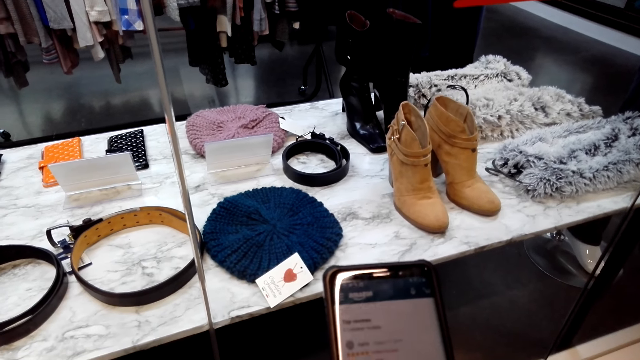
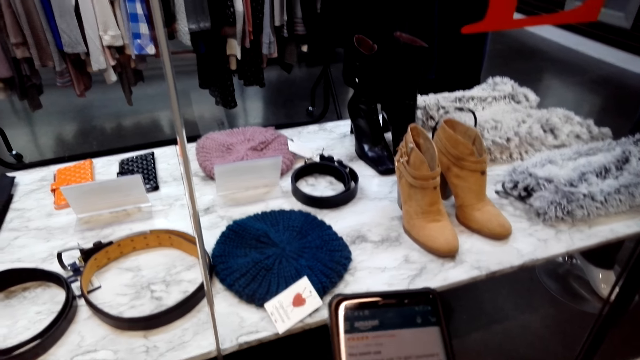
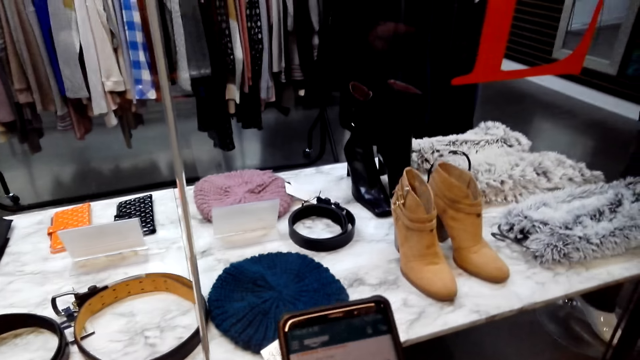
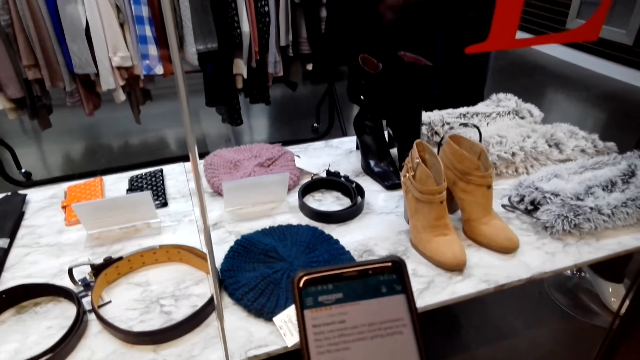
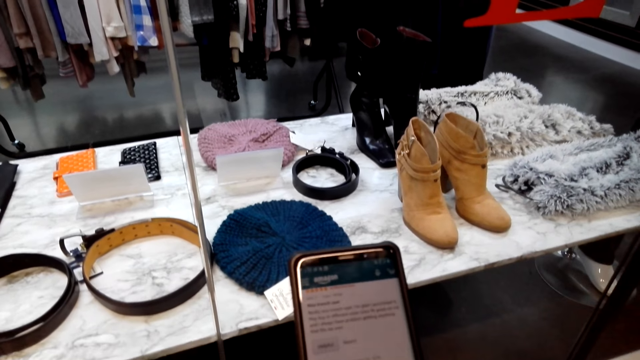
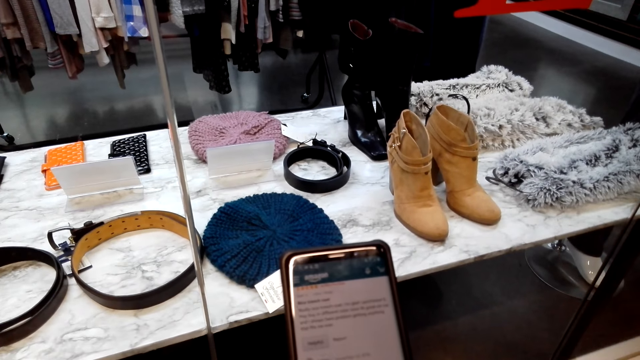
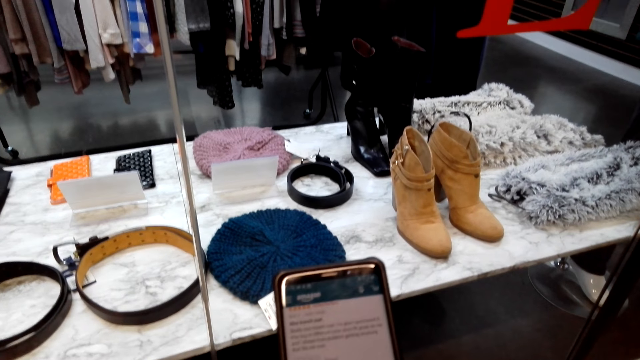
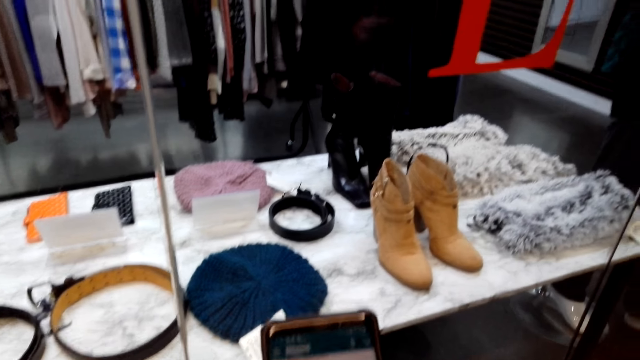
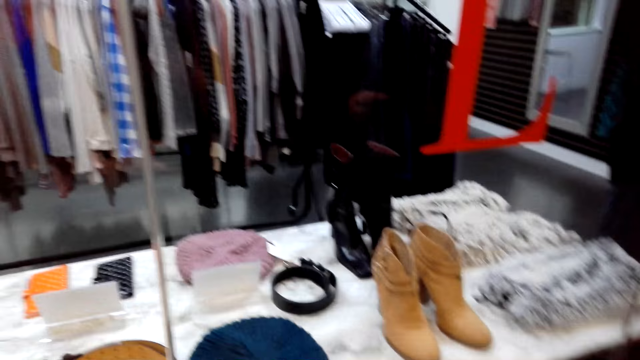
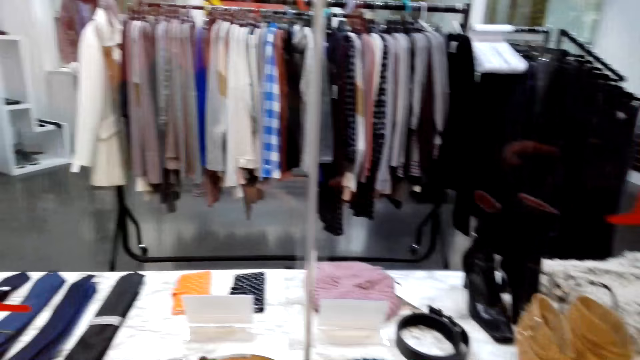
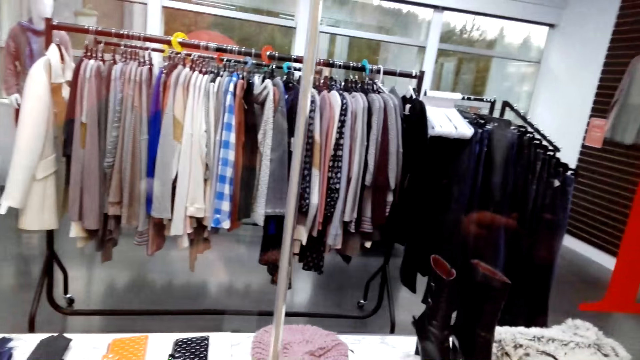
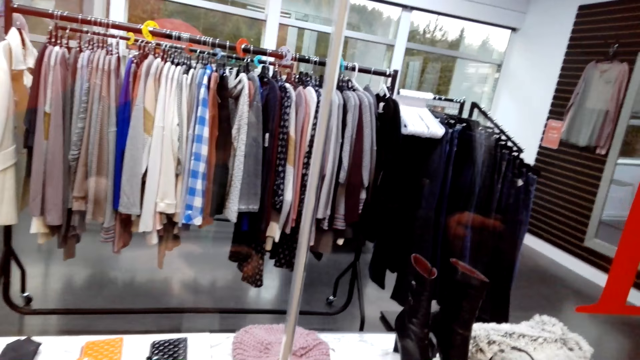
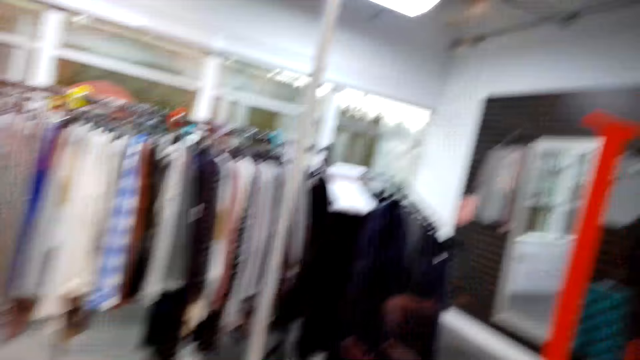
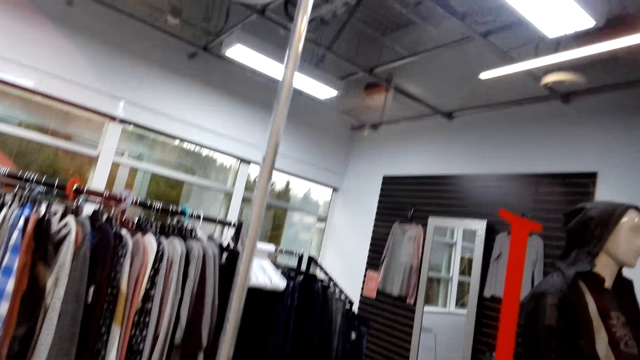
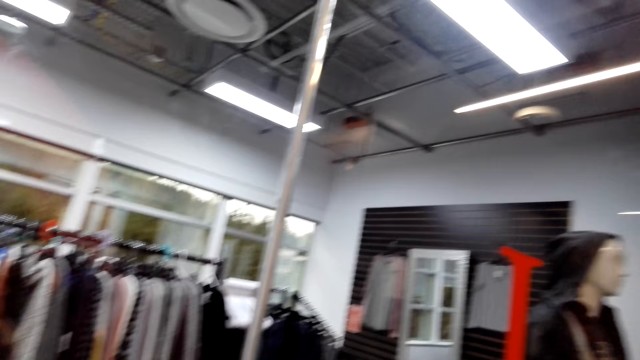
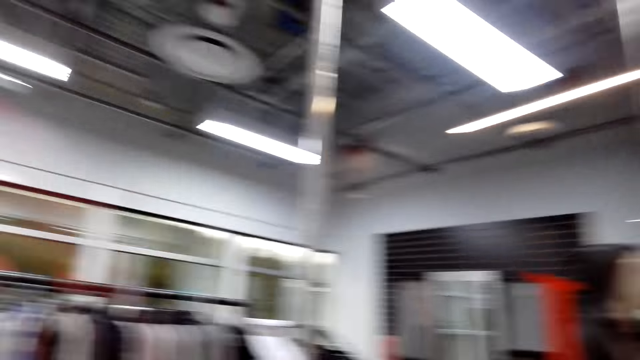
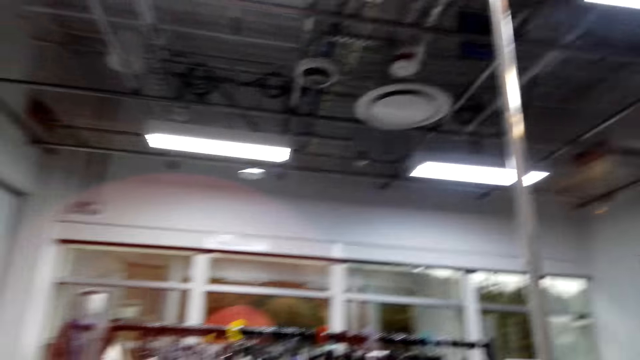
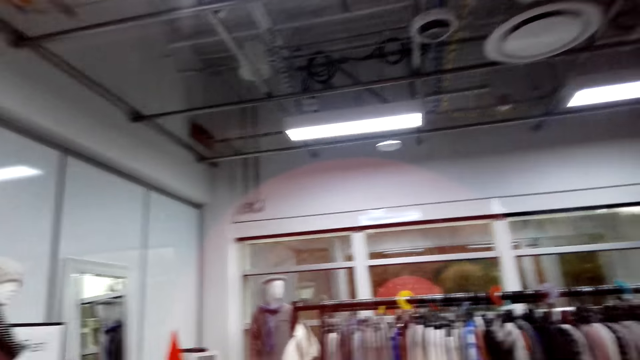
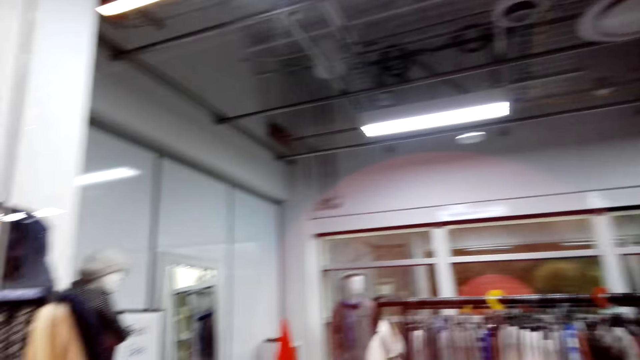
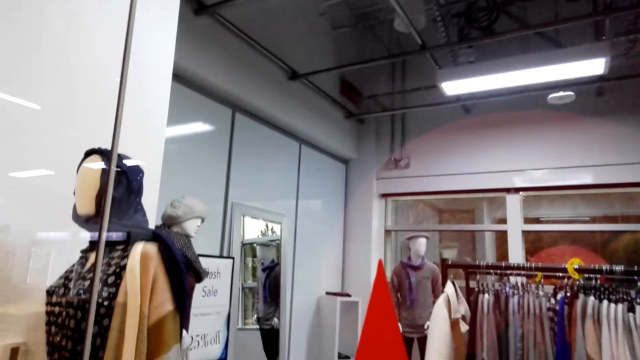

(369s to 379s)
A person converses with the camera wearer. The camera wearer holds the phone. They look around. They converse with the person.

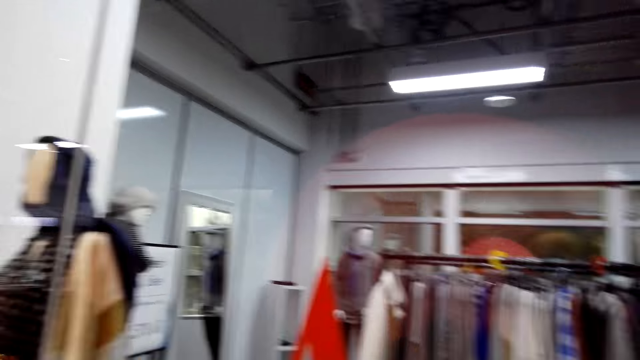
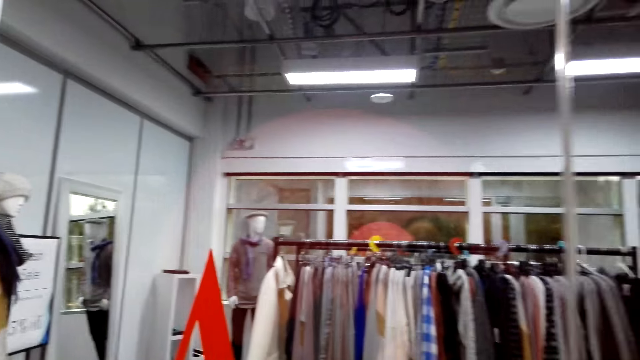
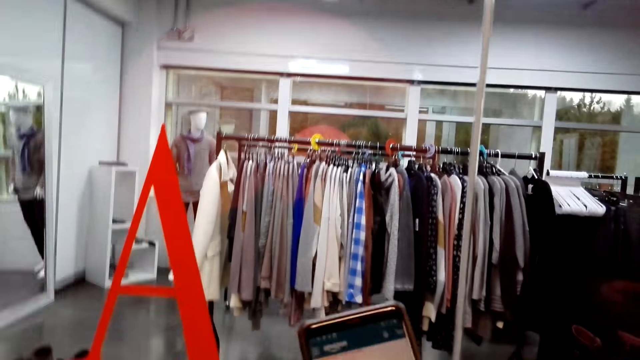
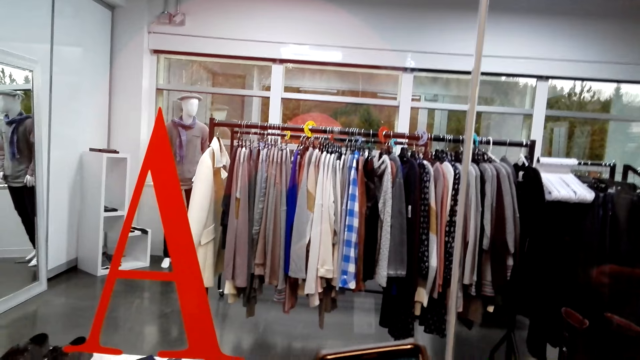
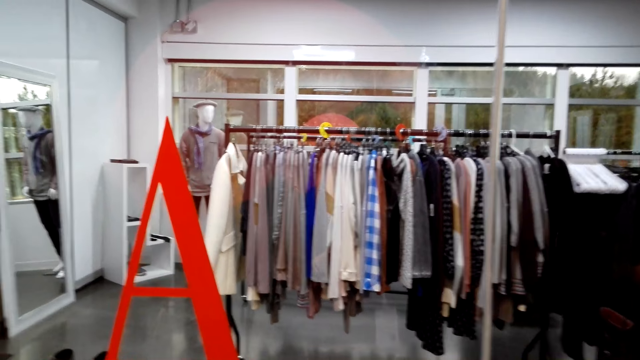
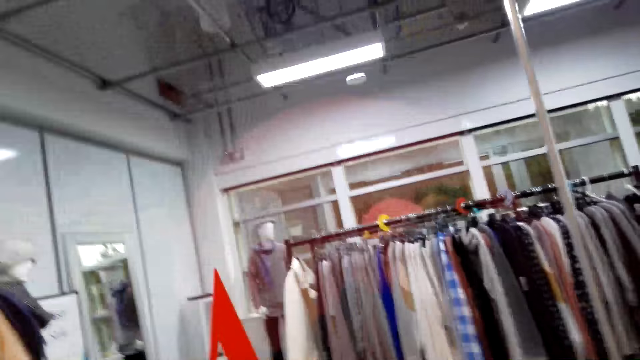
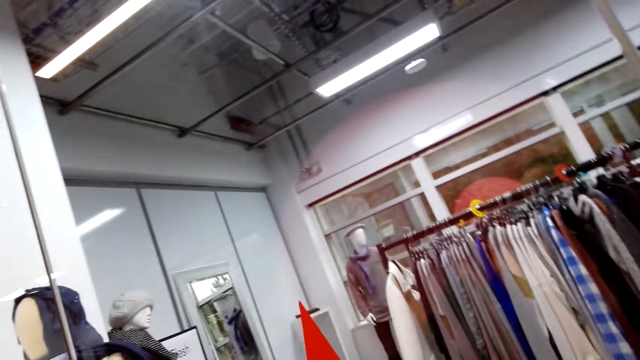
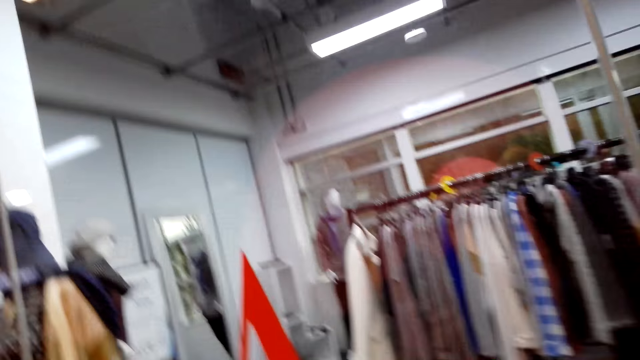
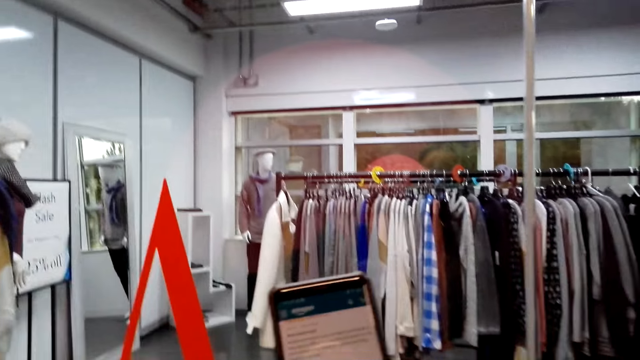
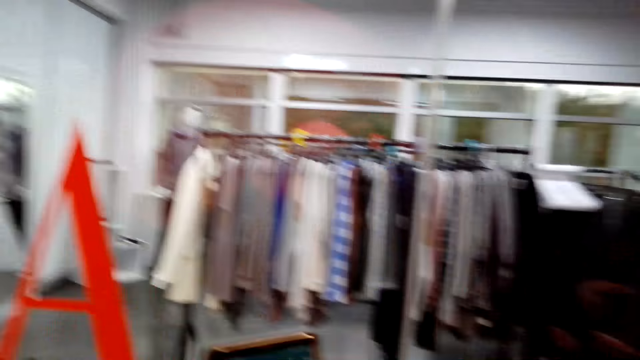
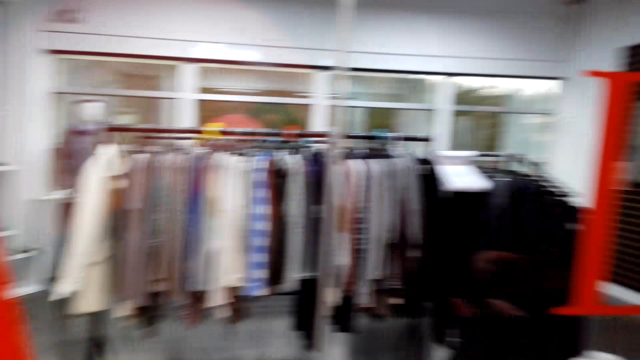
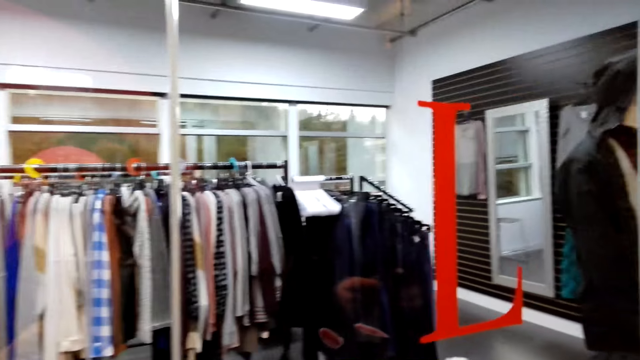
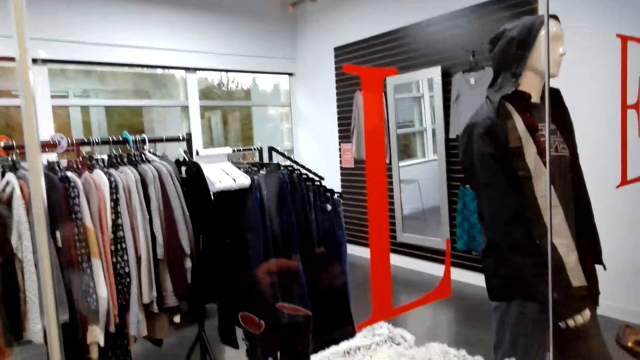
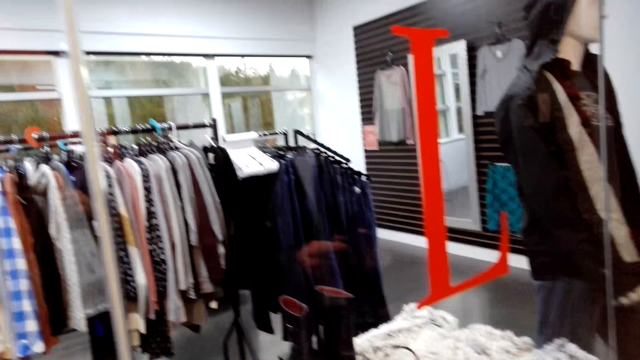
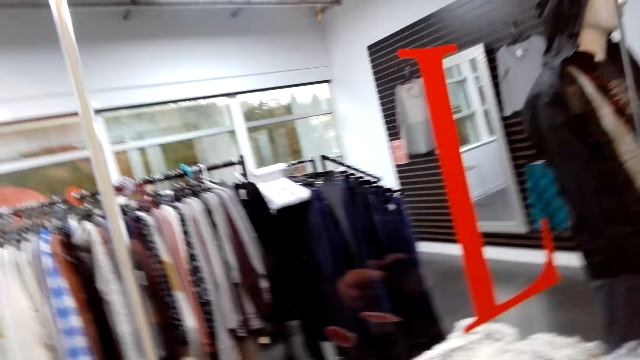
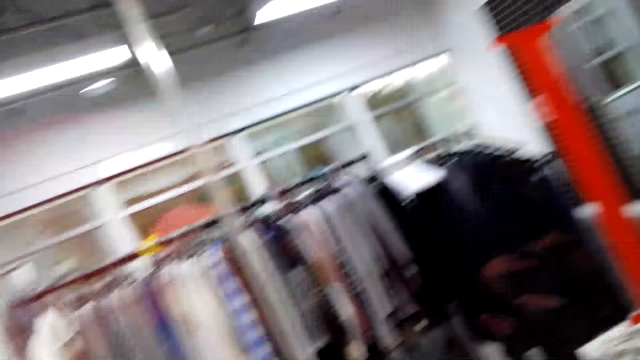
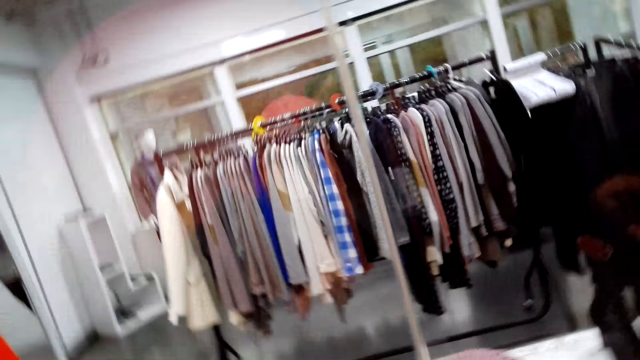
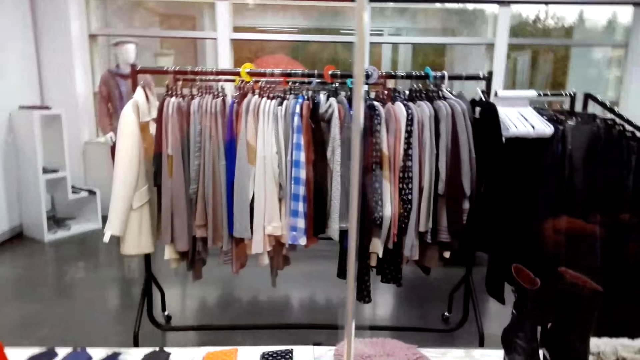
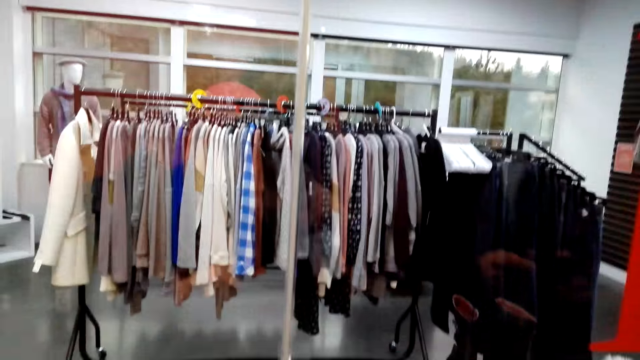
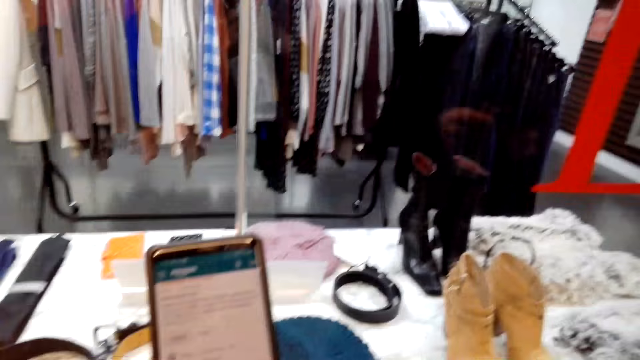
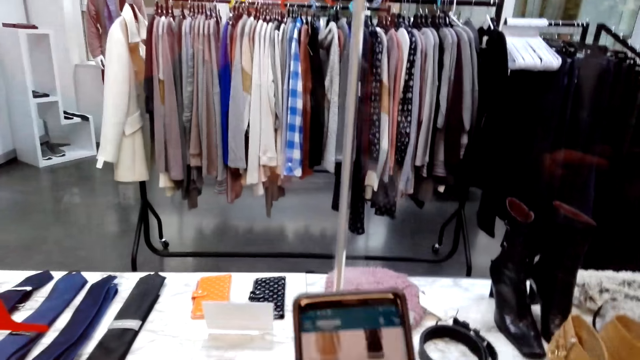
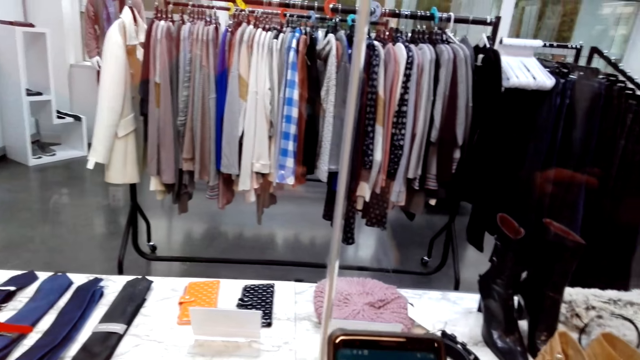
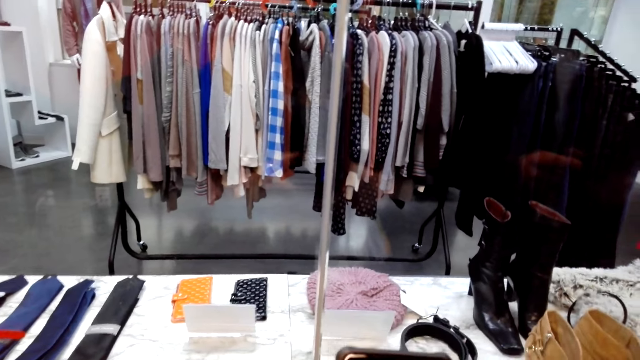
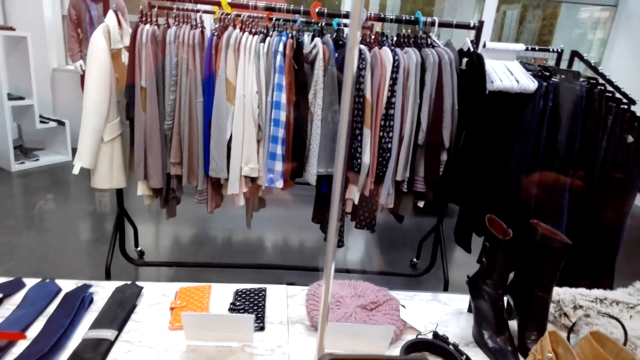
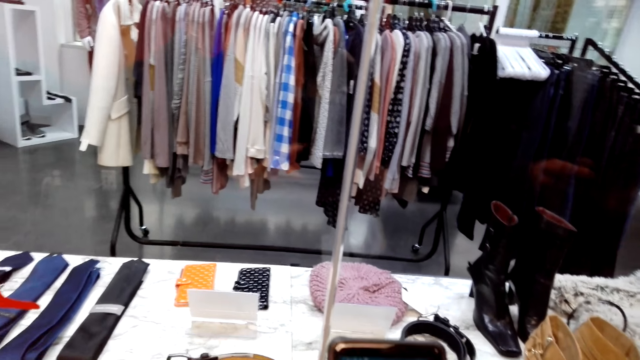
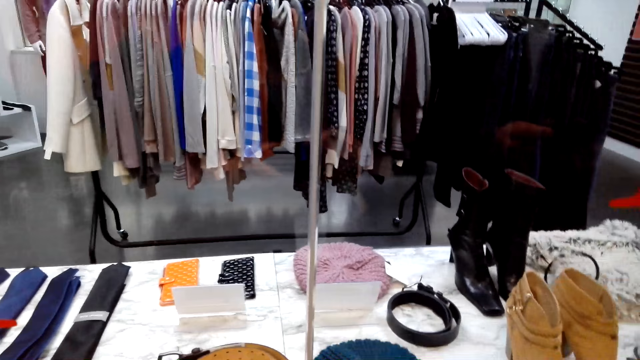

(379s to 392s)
The camera wearer talks to a man. The man converses with the camera wearer. The camera wearer converses with the man. They operate the phone. The man converses with the camera wearer.
